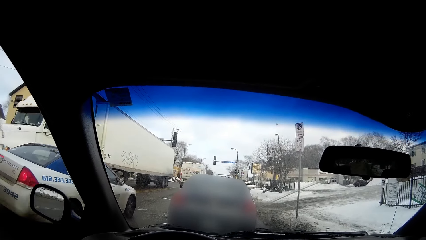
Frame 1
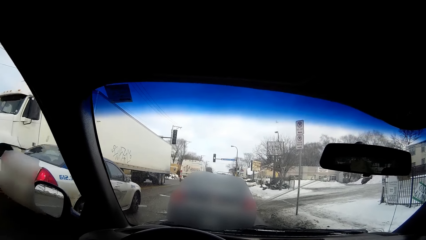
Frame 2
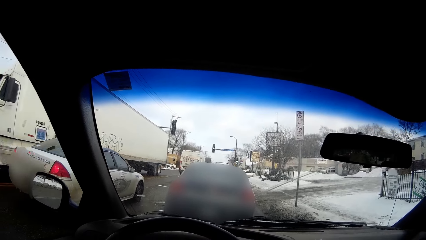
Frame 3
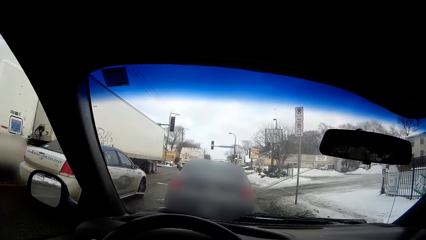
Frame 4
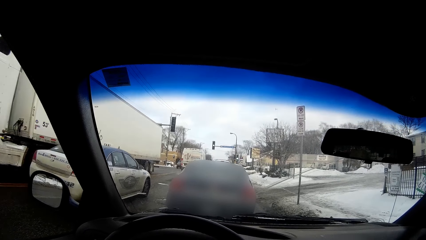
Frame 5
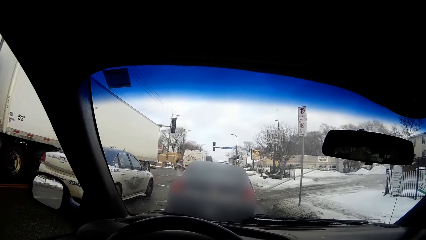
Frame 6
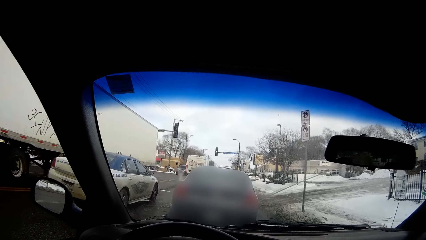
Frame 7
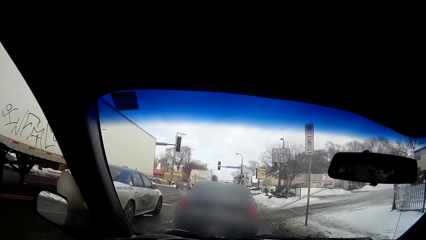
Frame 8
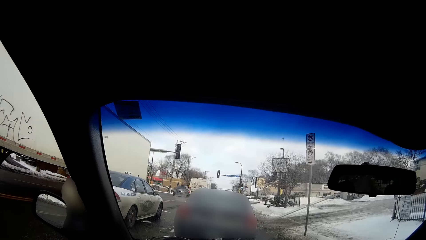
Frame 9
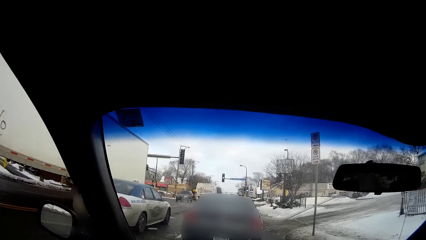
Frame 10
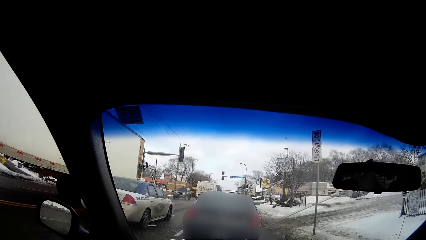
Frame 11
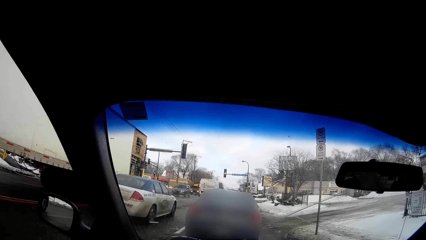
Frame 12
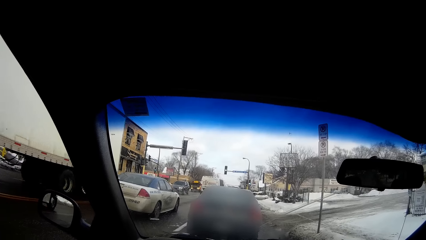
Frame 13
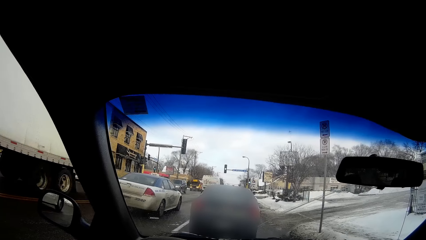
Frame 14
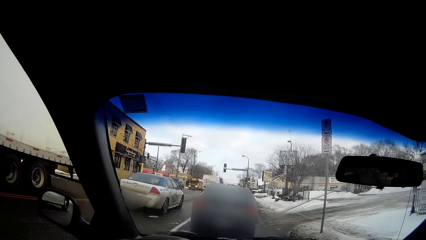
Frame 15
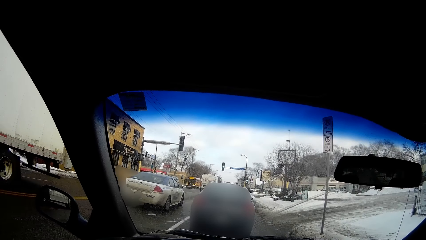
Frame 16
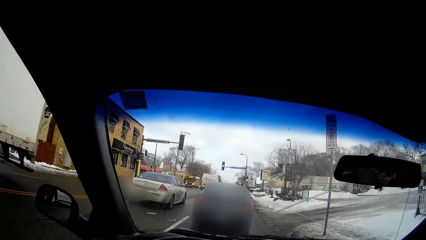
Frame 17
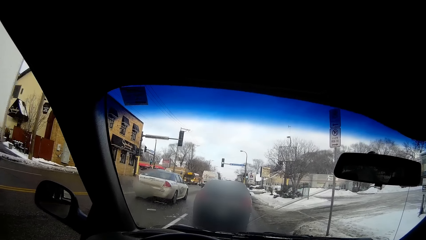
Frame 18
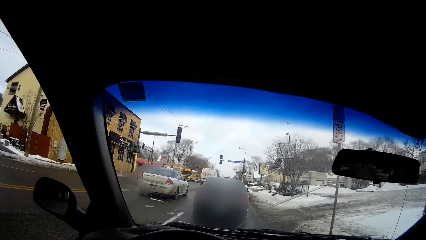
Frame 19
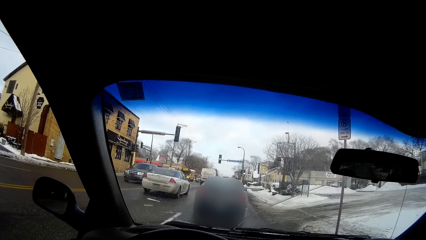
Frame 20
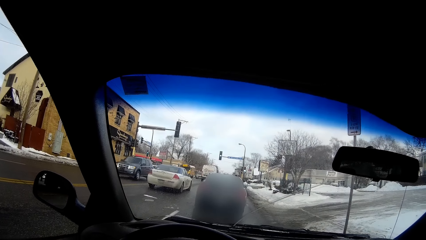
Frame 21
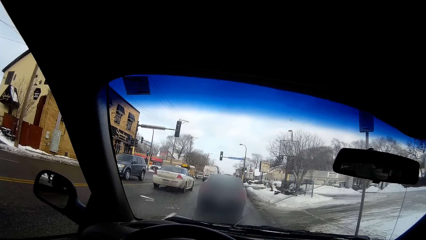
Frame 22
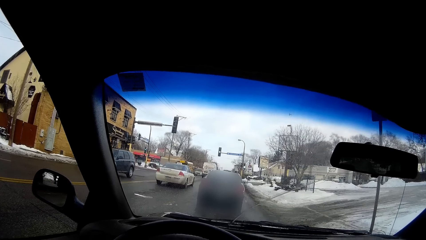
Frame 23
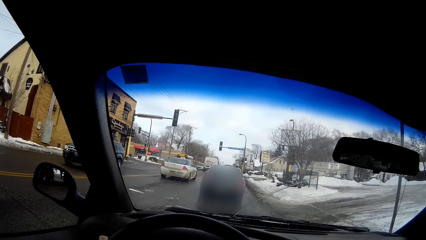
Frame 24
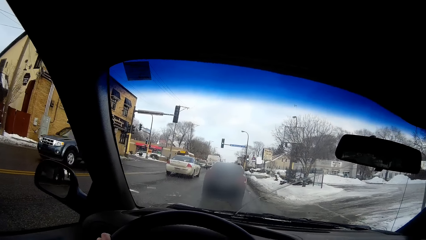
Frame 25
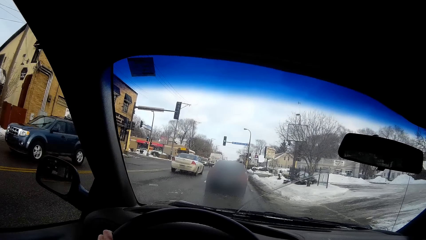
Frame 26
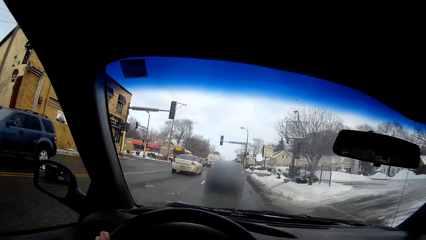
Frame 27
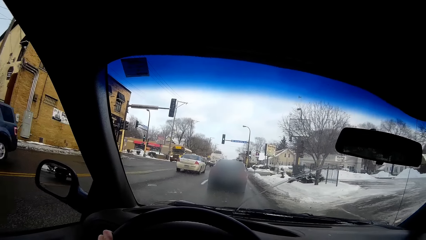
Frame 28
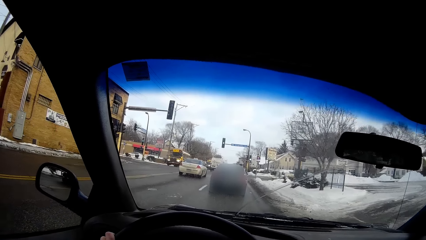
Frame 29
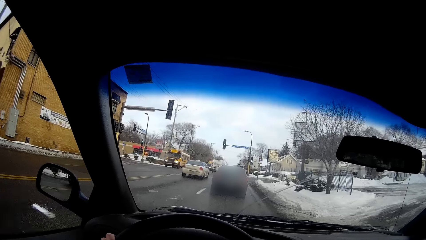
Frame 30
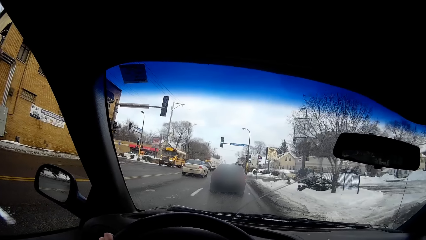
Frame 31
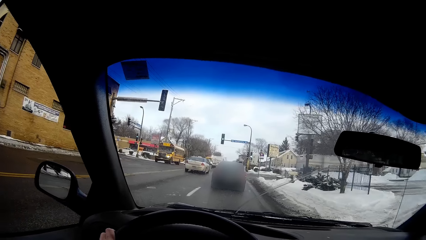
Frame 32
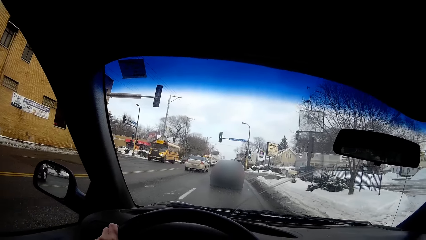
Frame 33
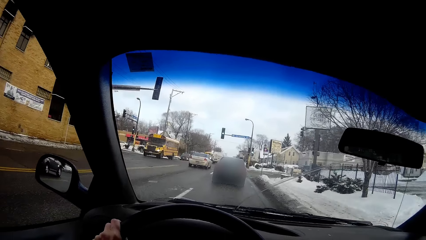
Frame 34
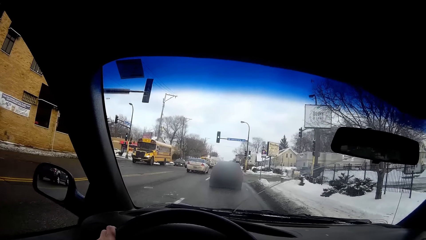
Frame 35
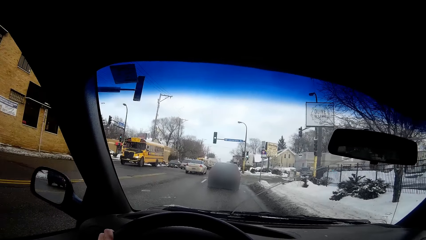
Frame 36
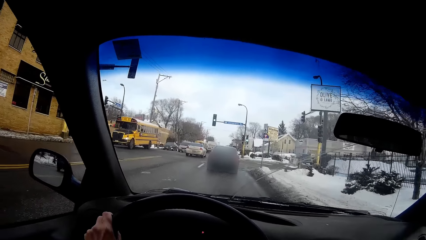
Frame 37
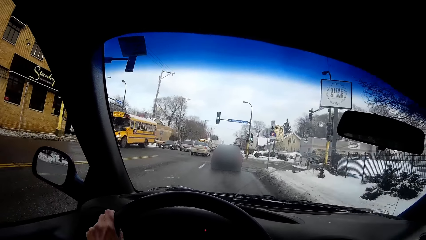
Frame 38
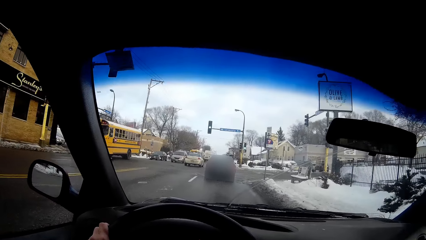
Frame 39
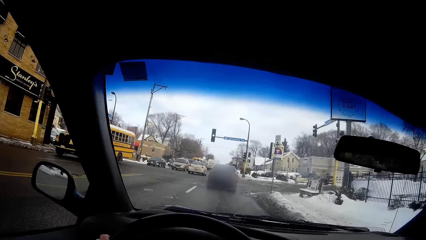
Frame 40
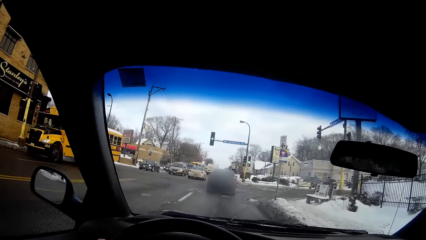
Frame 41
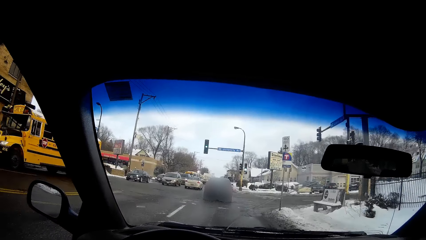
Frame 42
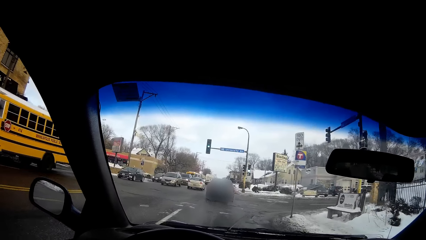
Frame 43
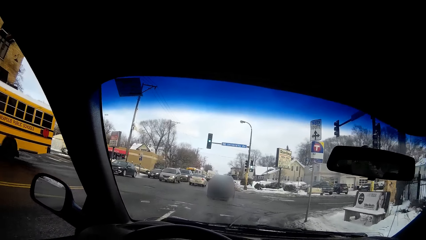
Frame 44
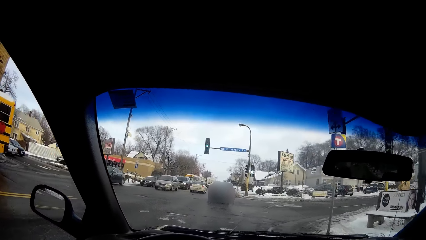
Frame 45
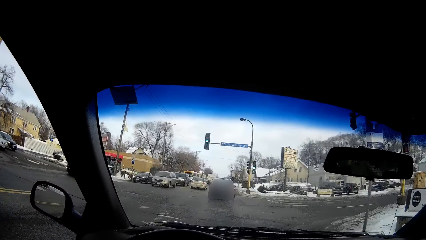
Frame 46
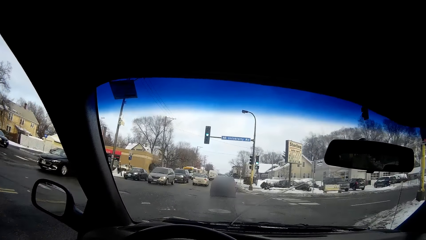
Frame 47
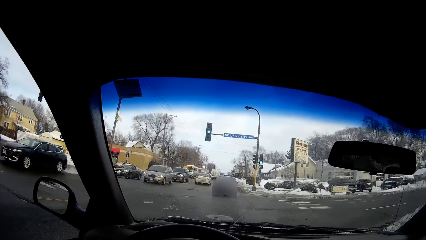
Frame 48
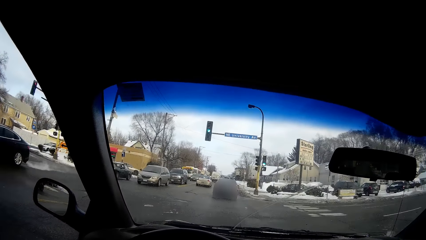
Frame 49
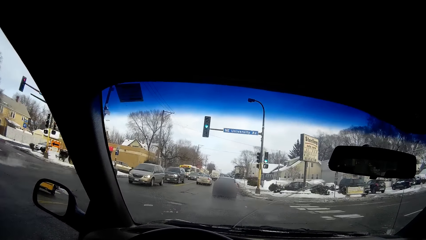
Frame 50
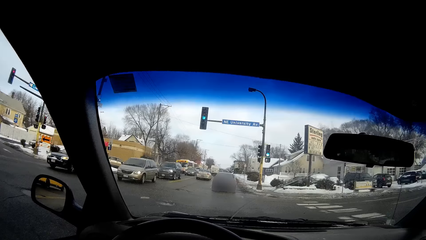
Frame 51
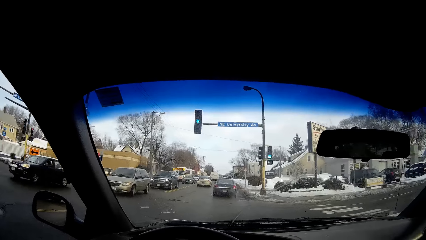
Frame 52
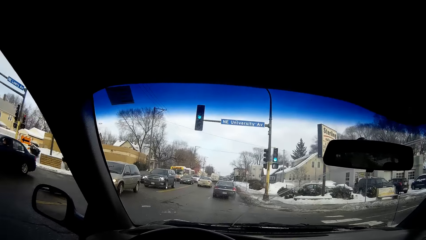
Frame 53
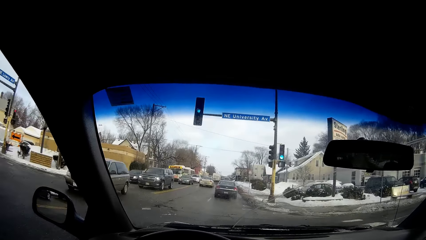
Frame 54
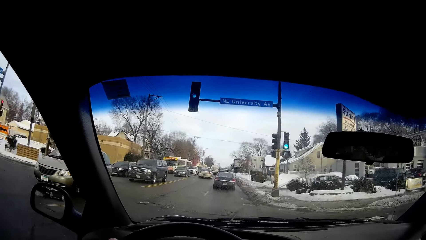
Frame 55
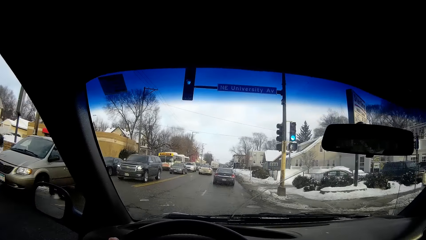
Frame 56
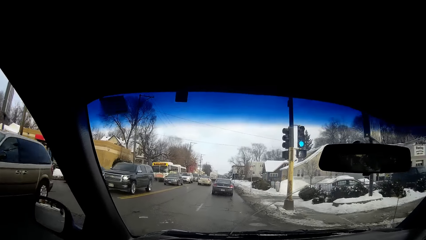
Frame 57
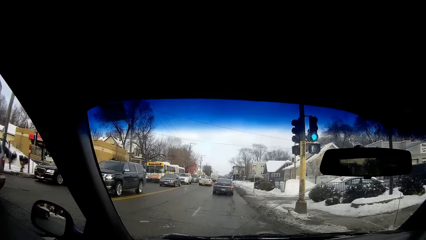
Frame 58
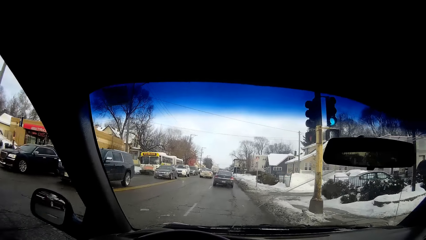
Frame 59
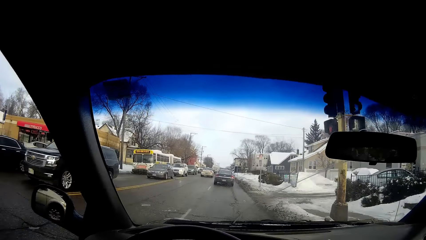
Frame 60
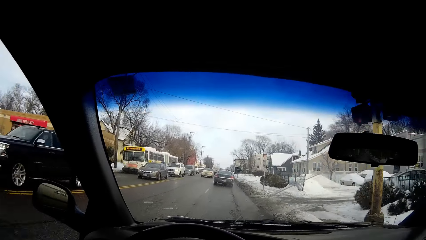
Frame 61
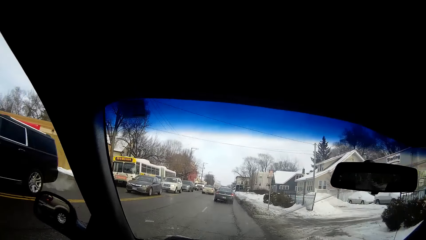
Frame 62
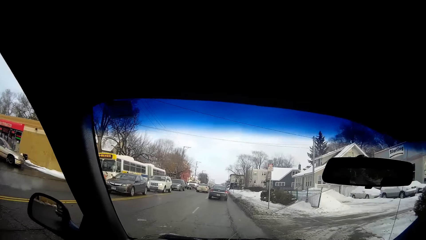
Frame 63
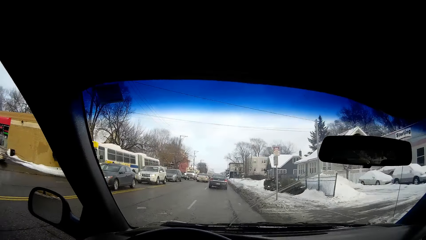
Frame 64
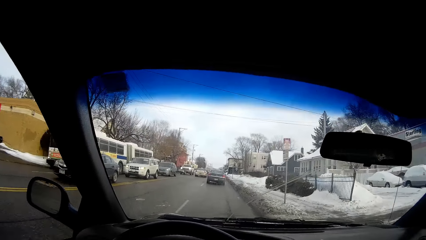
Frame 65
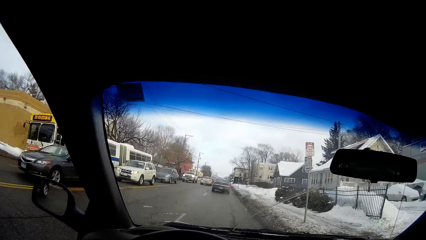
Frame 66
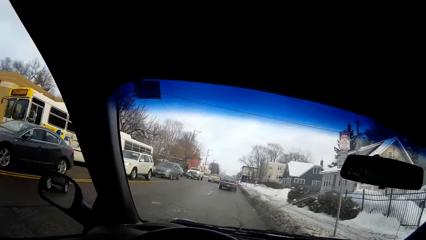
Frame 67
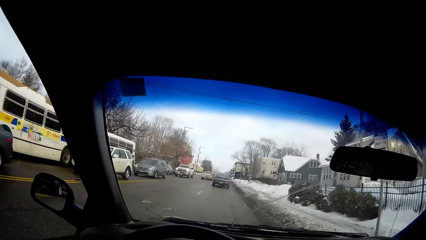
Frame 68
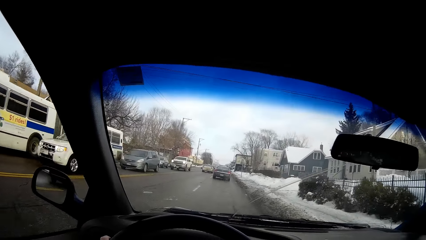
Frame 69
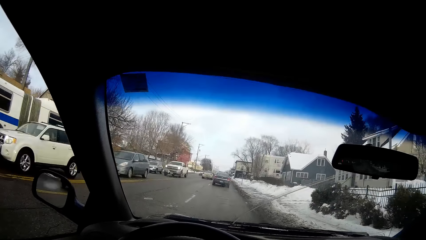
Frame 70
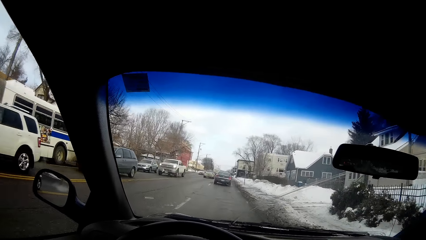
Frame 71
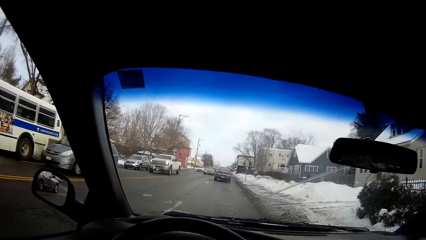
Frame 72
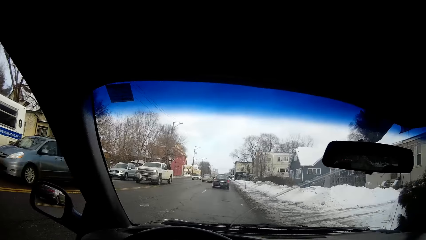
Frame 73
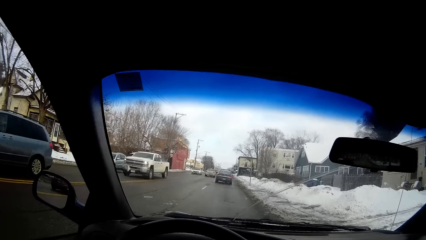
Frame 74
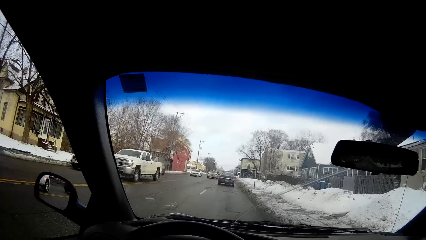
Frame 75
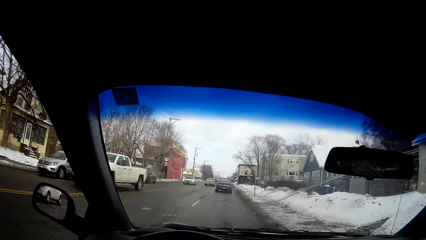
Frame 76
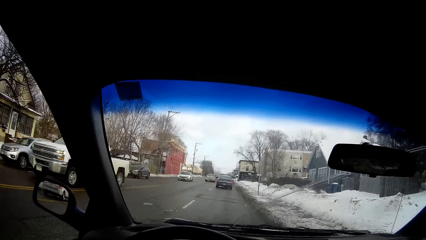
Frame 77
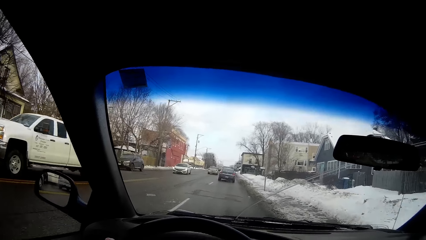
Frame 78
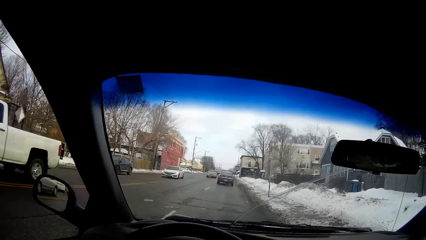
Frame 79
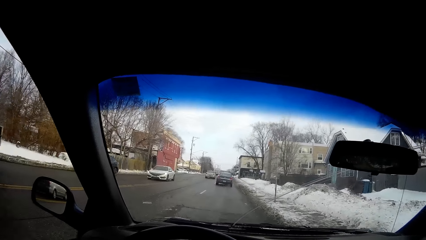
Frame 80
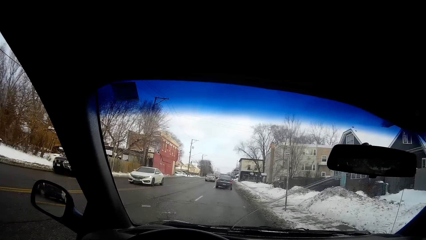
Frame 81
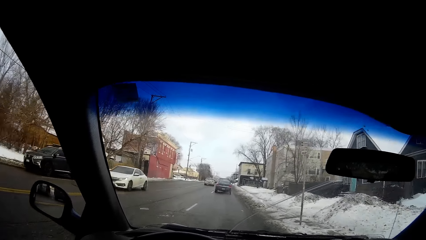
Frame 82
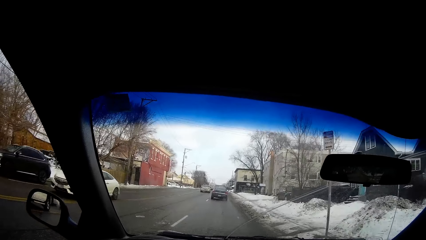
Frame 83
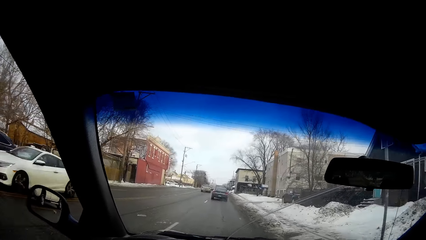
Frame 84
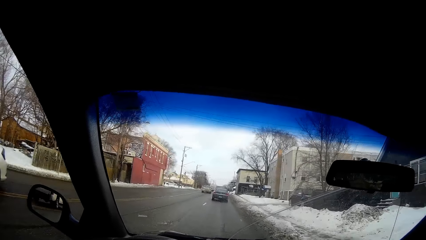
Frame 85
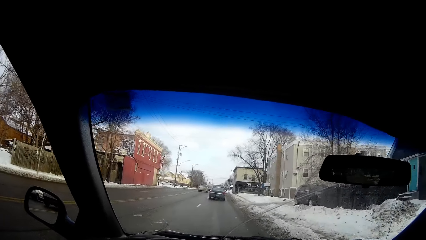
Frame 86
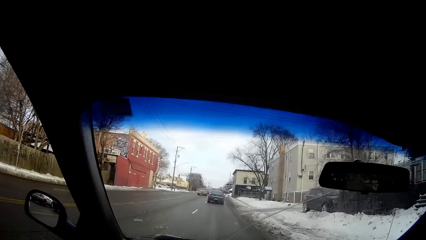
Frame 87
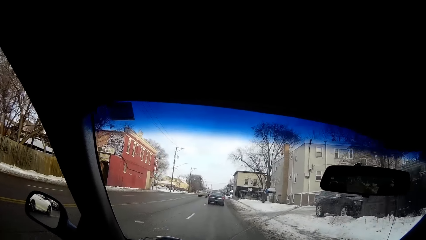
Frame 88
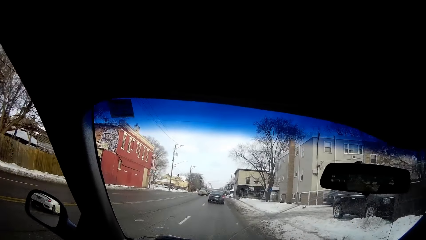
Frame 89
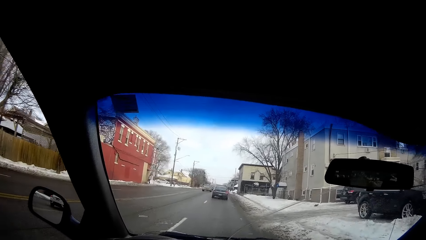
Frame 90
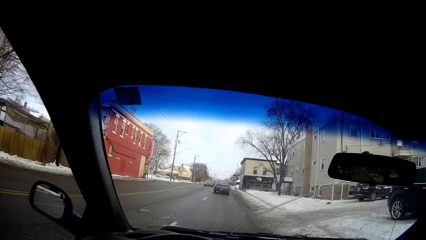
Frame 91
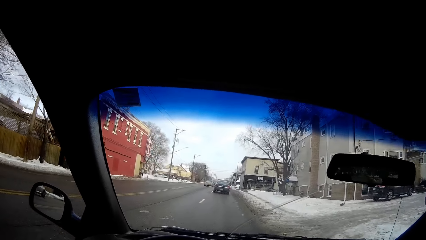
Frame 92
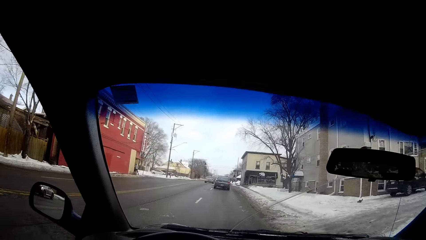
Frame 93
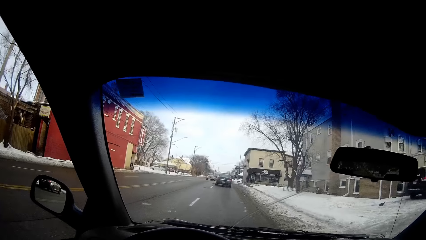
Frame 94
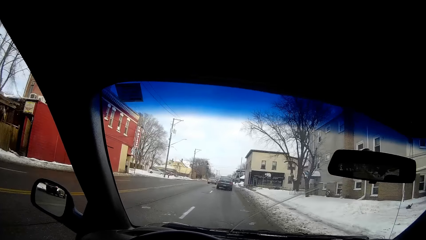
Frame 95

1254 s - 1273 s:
A white truck drives by the camera wearer. A white vehicle overtakes the camera wearer. The camera wearer stops the car. They drive the car. A silver vehicle drives by the camera wearer. A yellow van drives by the camera wearer. A black vehicle drives by the camera wearer. A black vehicle drives by them again. An ash vehicle drives by the camera wearer. A black vehicle drives by the camera wearer repeatedly. A white bus drives by the camera wearer. A white vehicle drives by the camera wearer. A blue vehicle drives by the camera wearer. A silver vehicle drives by the camera wearer. A white truck drives by the camera wearer. A black vehicle drives by the camera wearer. A white vehicle drives by the camera wearer.
